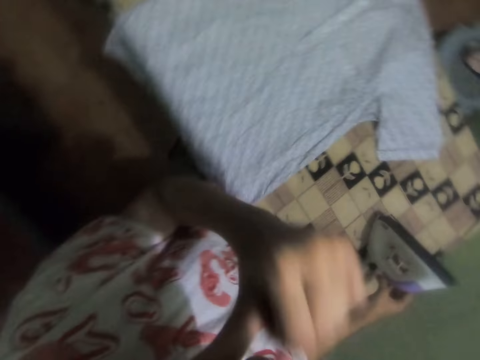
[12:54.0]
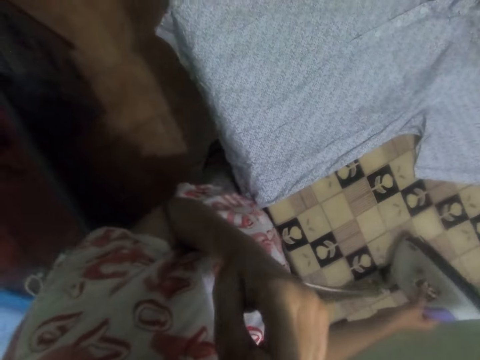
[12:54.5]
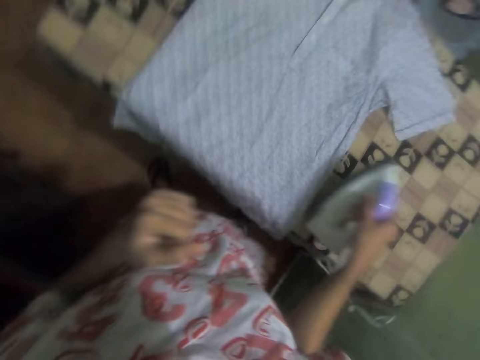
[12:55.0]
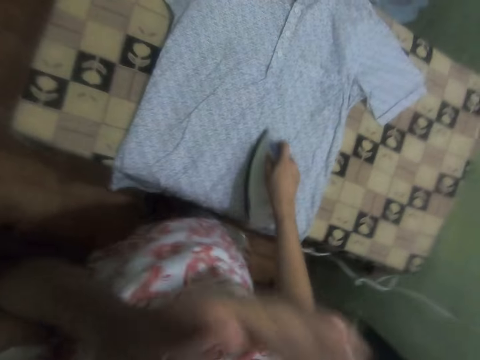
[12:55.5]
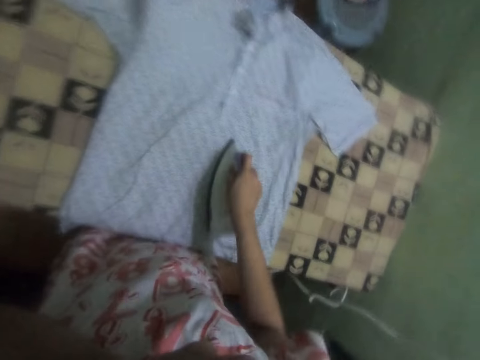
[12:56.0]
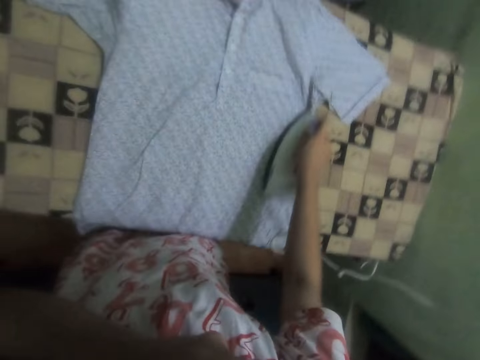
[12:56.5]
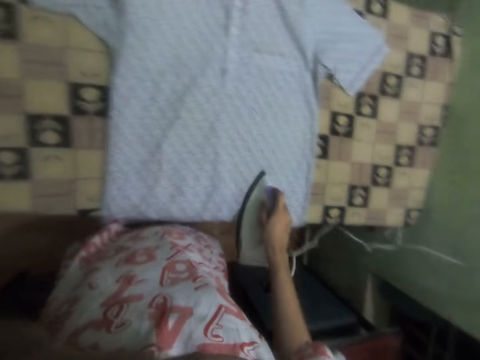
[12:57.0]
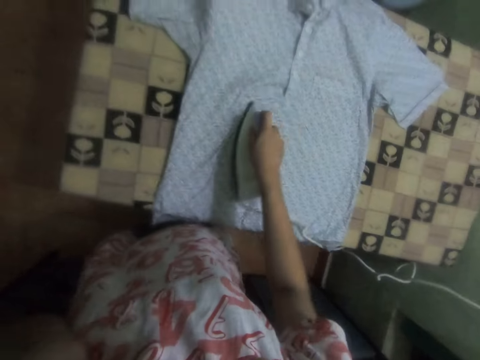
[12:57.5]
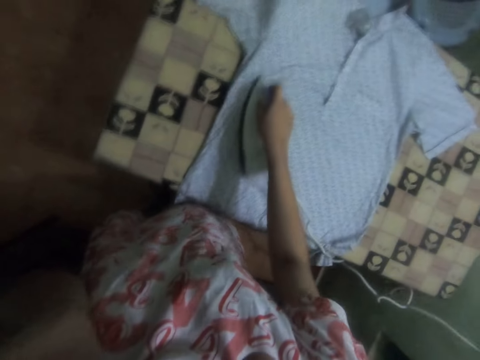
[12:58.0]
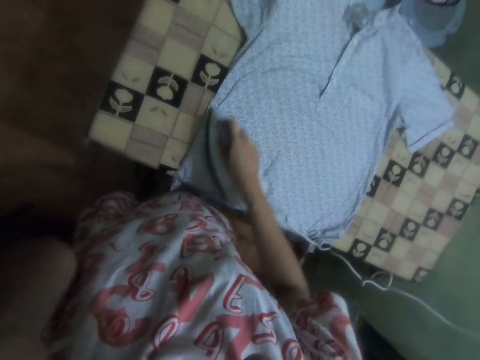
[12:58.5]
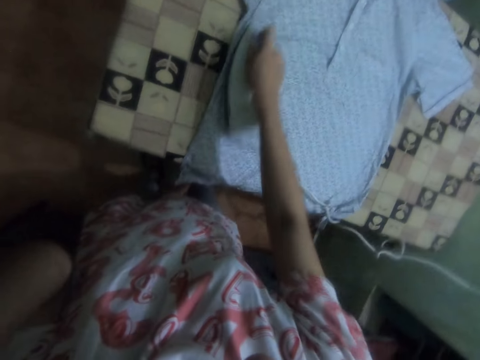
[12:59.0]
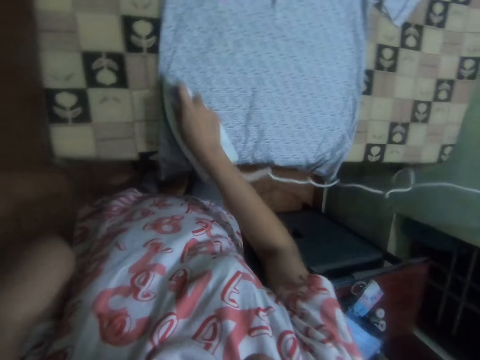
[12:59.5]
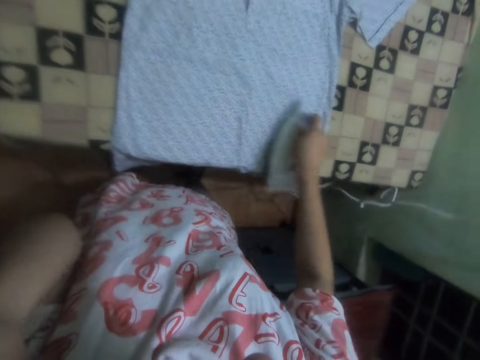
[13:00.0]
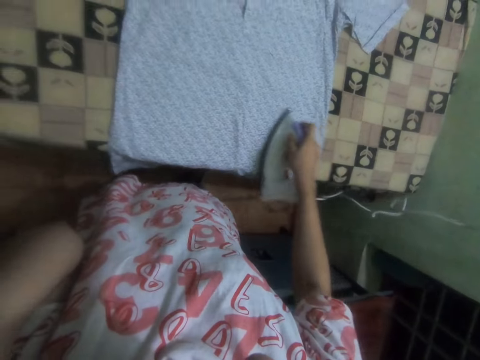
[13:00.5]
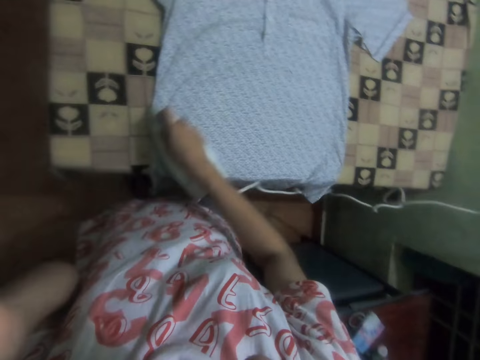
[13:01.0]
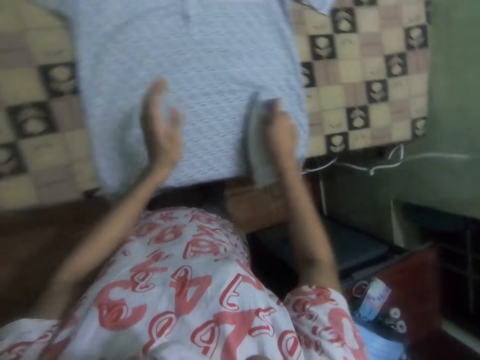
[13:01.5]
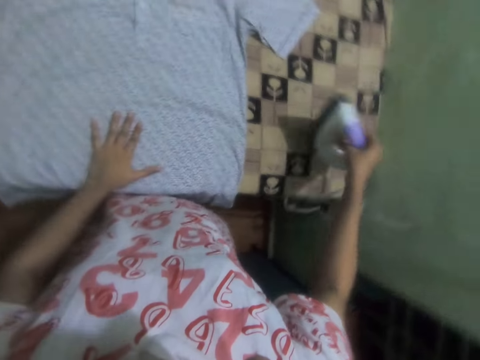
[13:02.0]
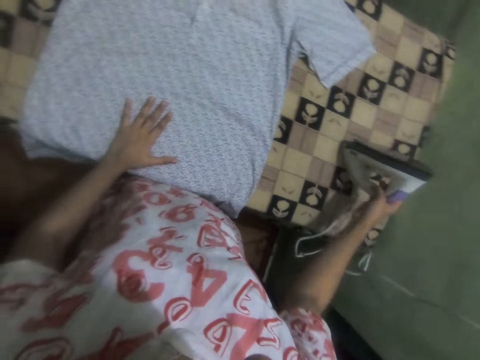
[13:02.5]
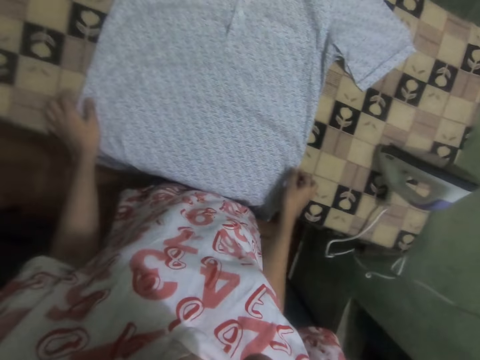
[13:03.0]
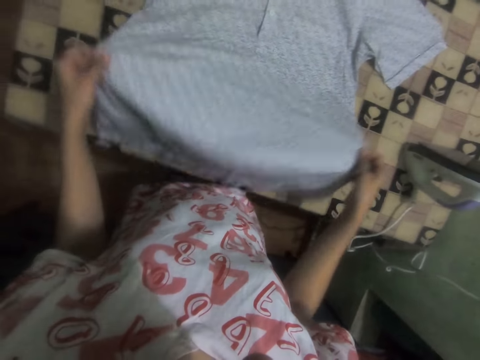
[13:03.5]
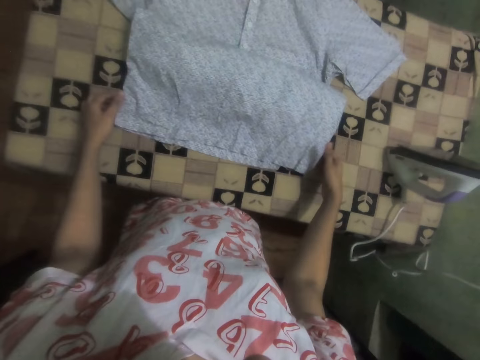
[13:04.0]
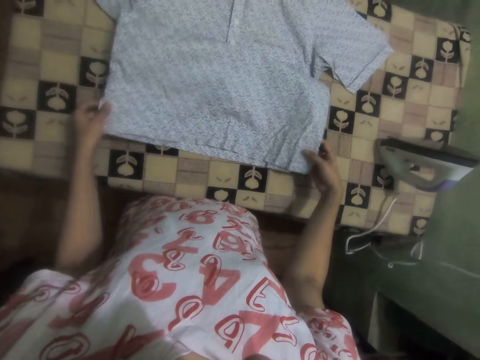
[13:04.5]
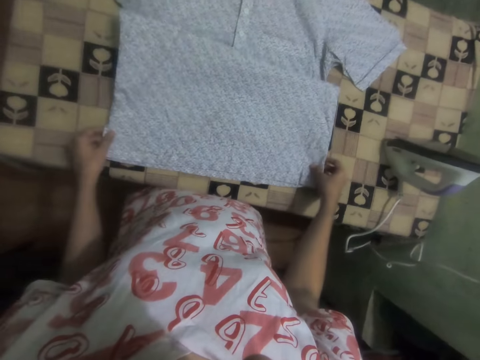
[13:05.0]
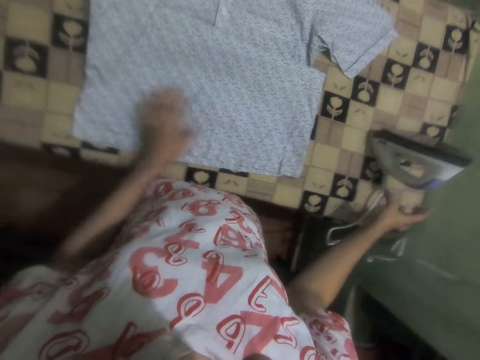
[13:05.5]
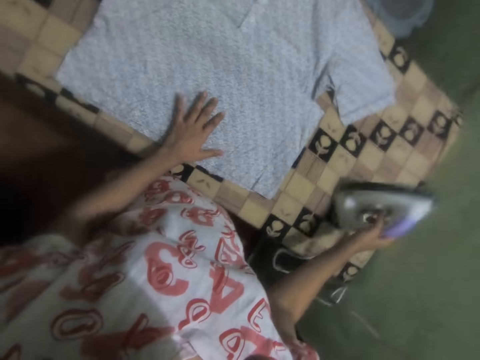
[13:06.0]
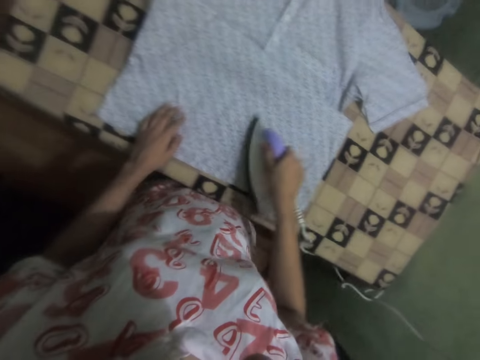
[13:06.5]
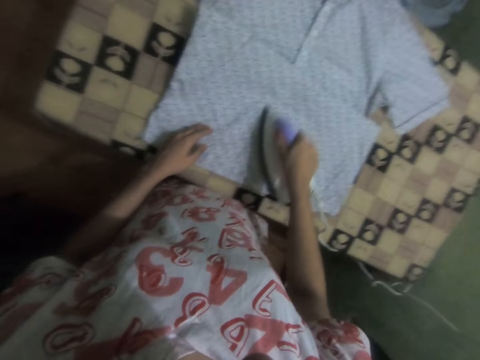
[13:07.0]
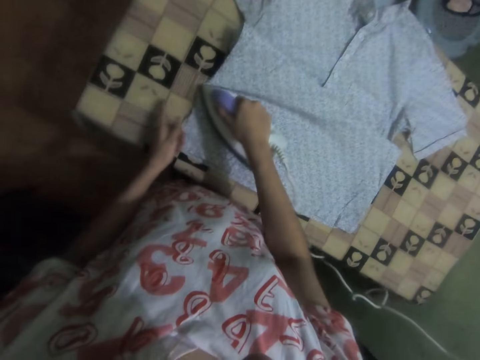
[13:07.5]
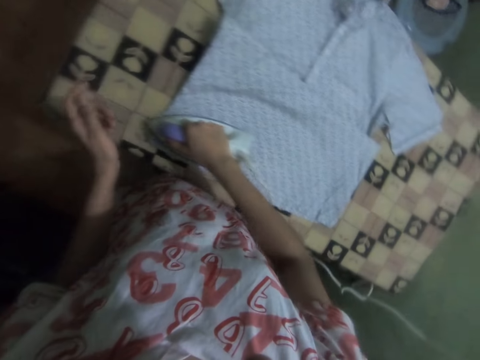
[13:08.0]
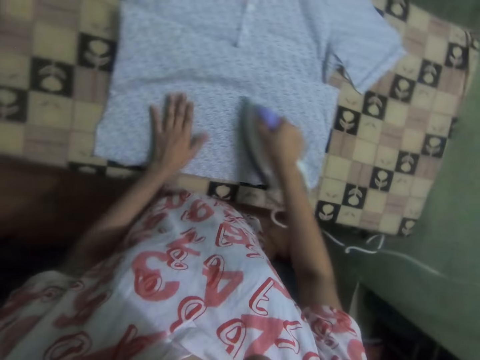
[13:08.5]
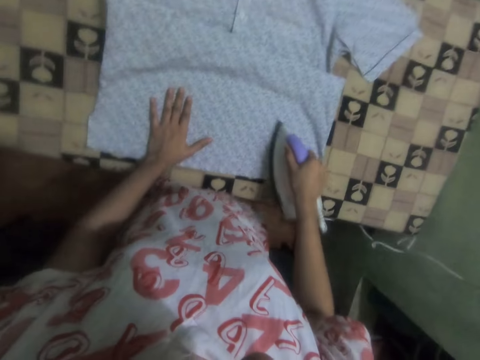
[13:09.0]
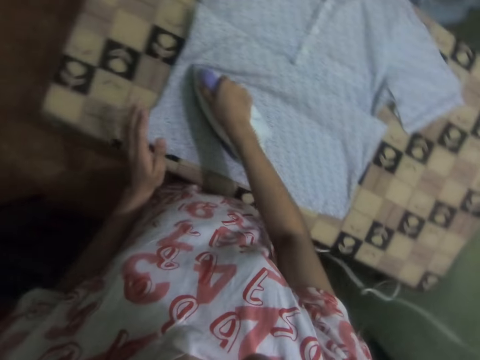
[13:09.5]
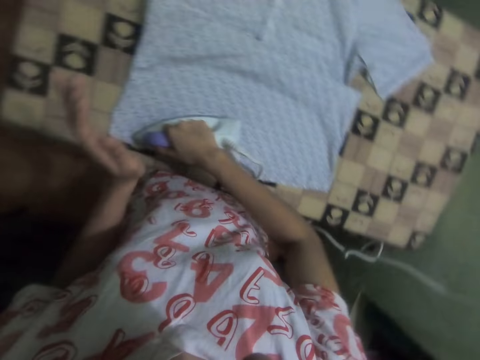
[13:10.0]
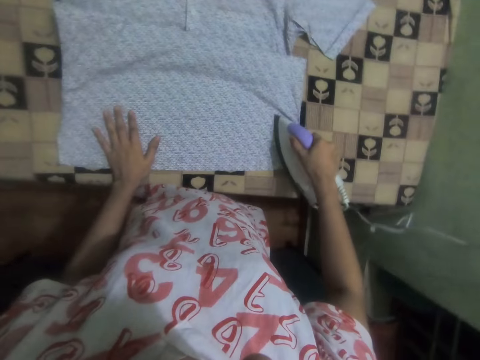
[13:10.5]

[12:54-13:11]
The camera wearer lifts his hand. He picks up the iron and irons the shirt. He places the iron on the ironing board. He adjusts the cloth. He holds the shirt and folds the shirt. He picks up the iron and irons the shirt.

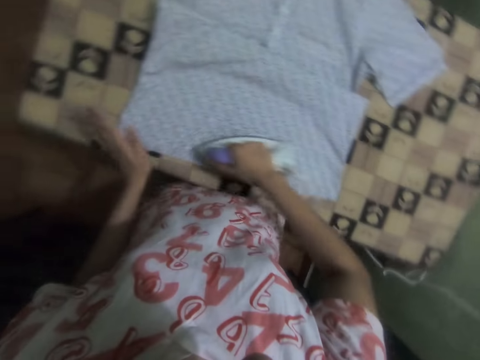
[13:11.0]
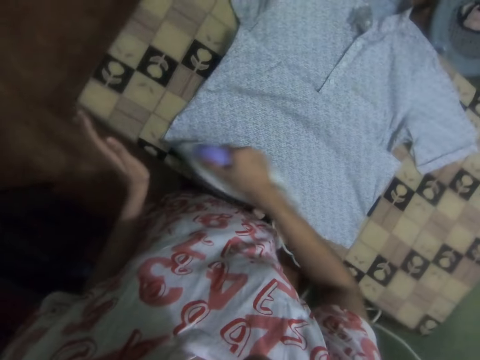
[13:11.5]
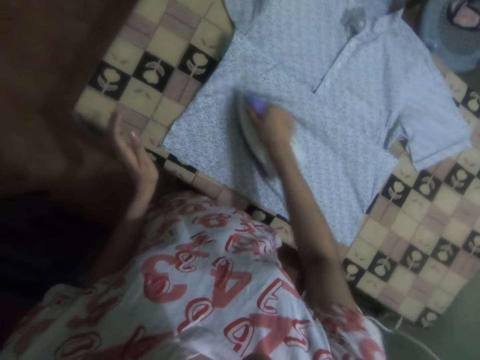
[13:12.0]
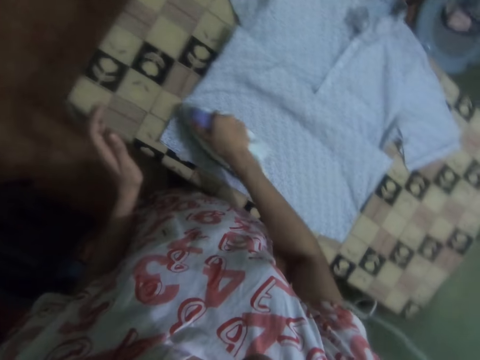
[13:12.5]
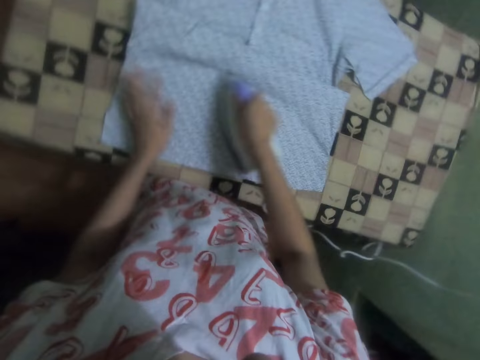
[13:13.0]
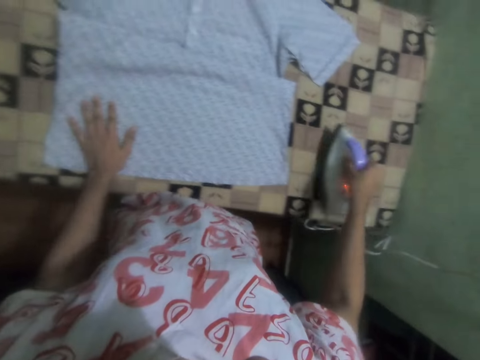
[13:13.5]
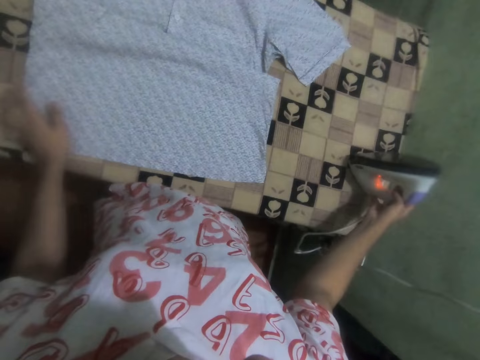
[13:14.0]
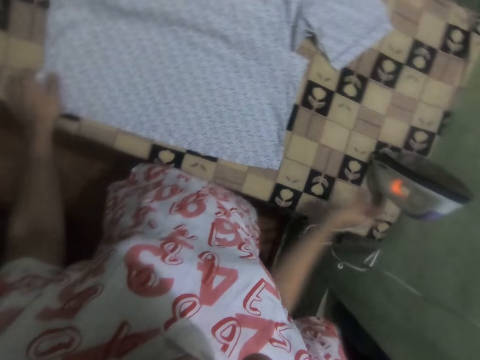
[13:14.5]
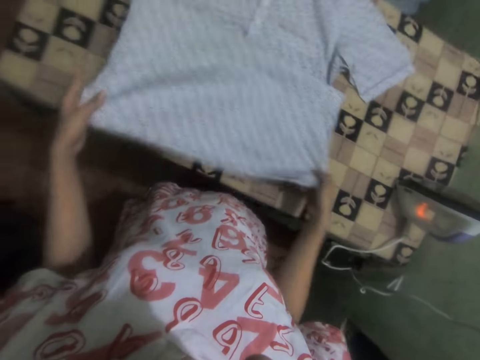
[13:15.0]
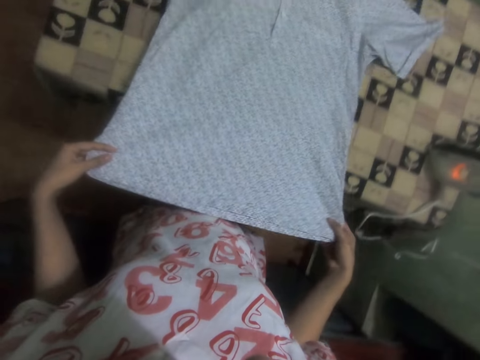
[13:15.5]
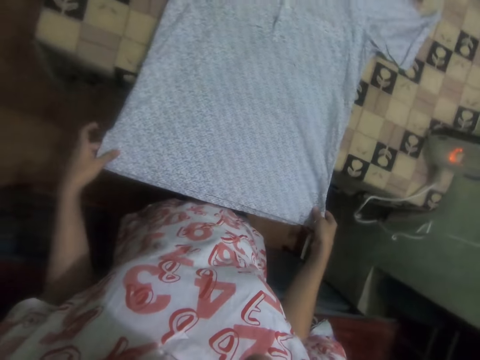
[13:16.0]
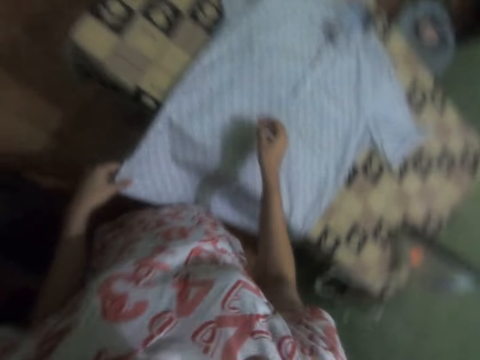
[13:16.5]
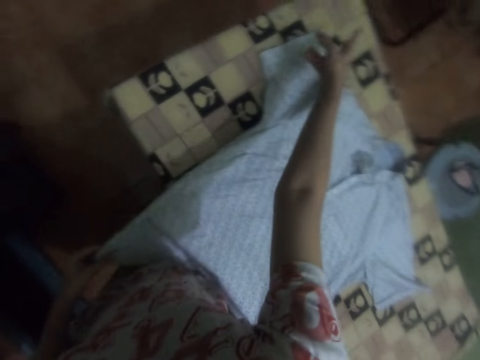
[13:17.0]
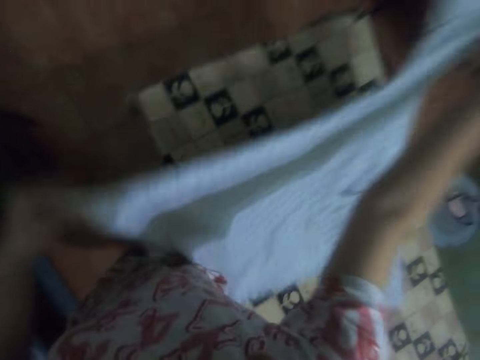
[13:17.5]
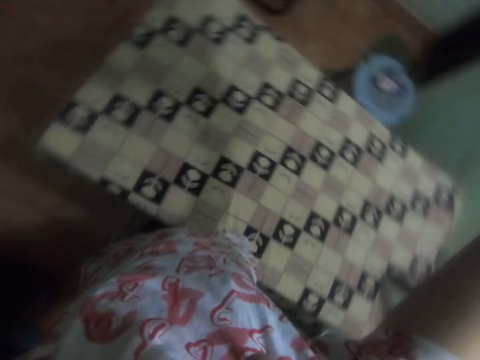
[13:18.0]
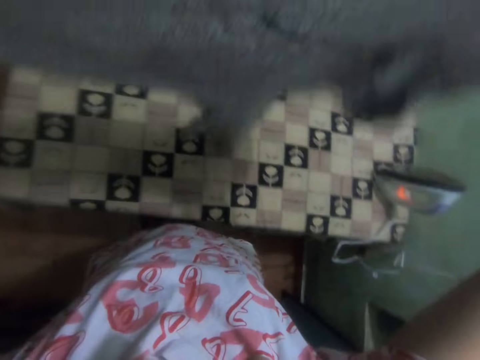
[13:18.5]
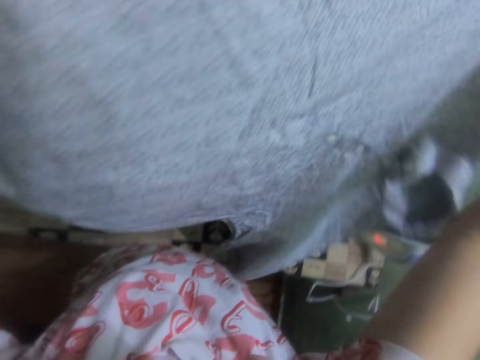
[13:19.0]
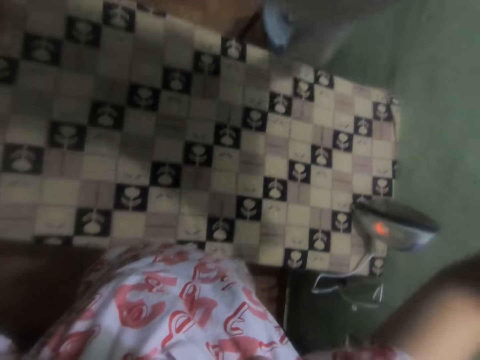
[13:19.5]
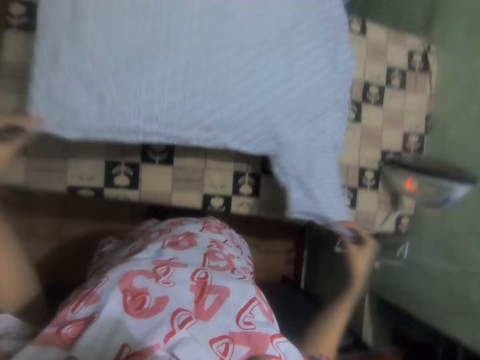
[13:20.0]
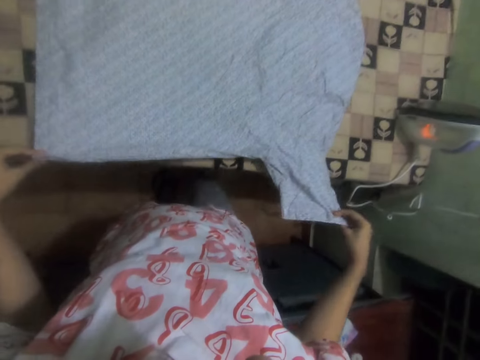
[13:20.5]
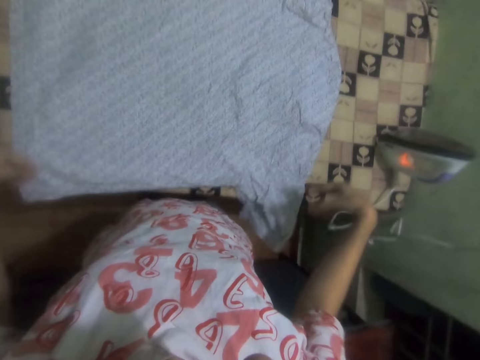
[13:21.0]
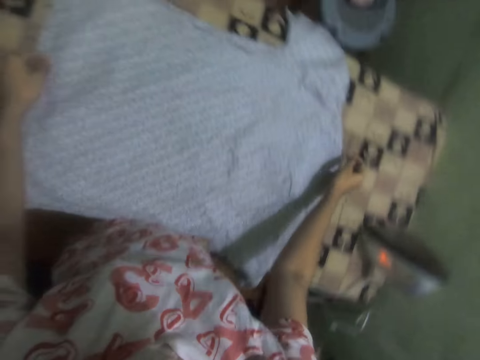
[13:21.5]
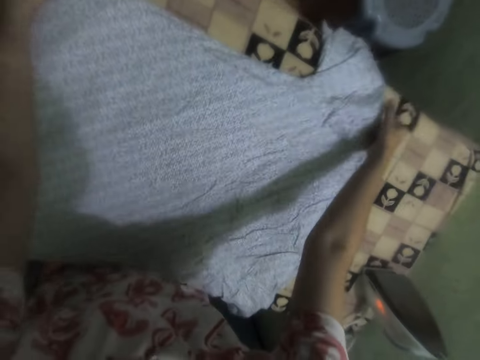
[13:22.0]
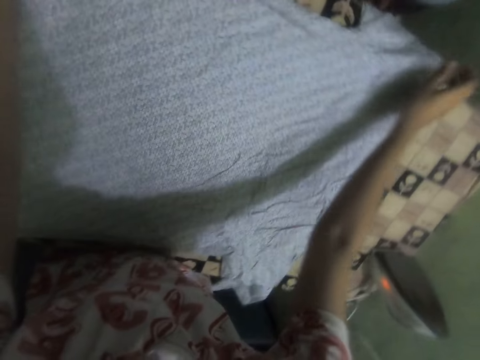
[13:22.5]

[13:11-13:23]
The camera wearer places the iron on the ironing board. They hold the shirt. They adjust the cloth. They lift the cloth and place the shirt on the ironing board.
